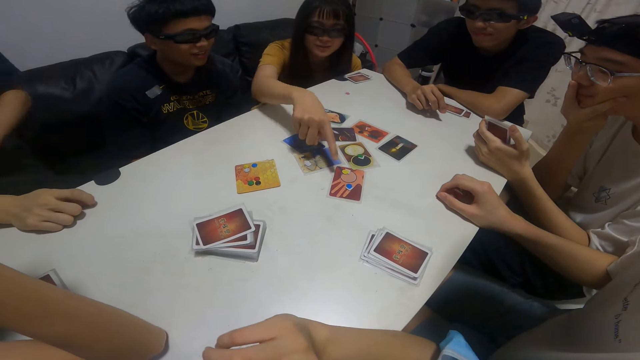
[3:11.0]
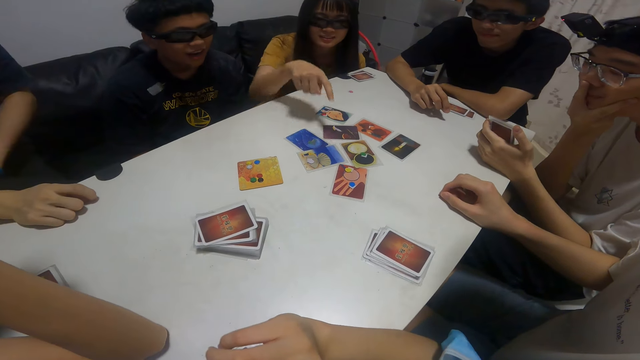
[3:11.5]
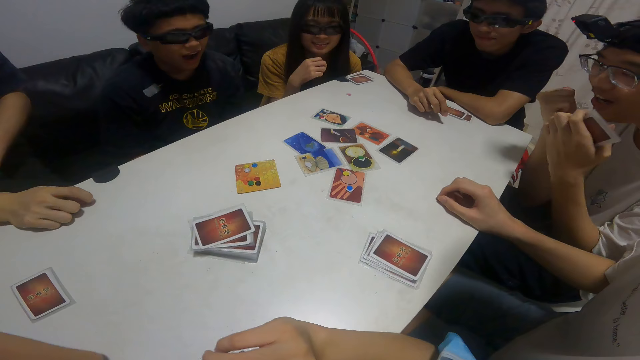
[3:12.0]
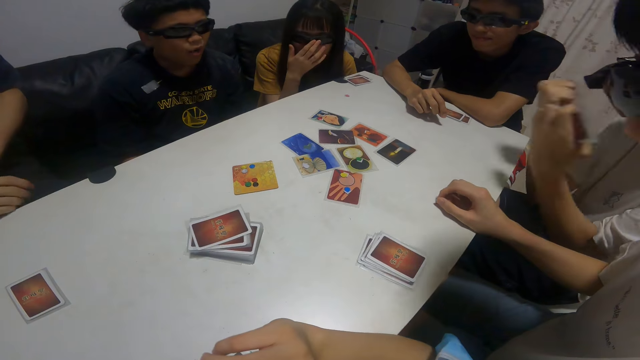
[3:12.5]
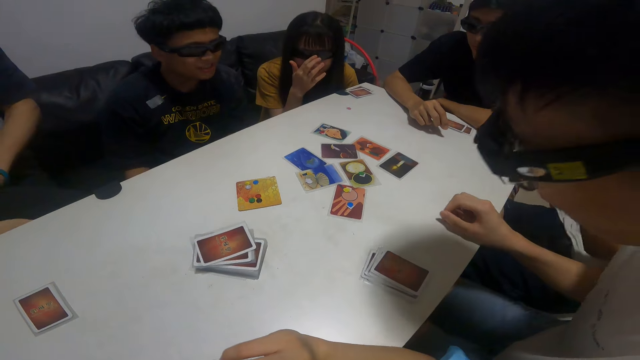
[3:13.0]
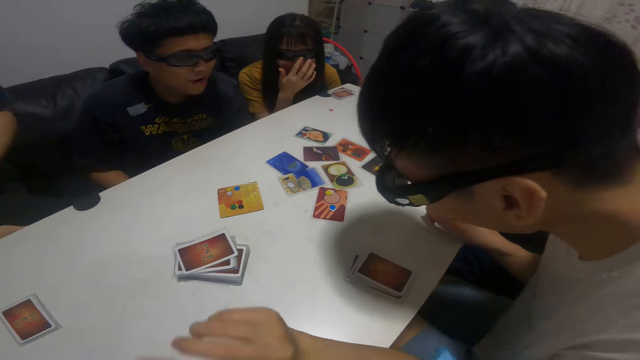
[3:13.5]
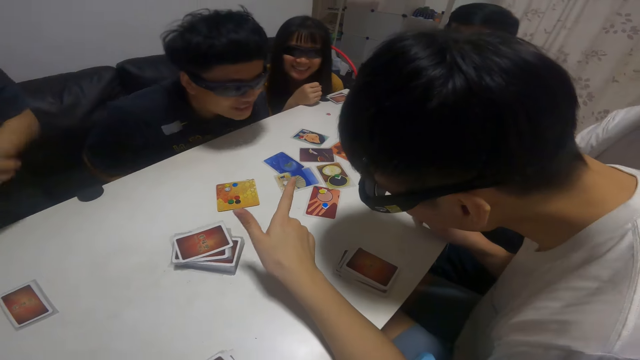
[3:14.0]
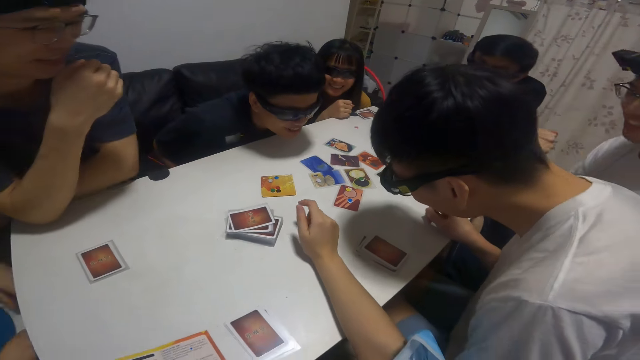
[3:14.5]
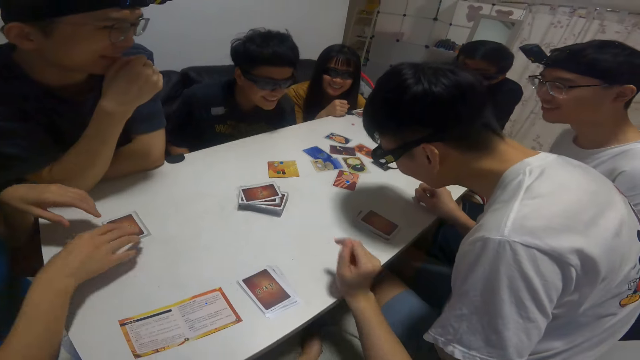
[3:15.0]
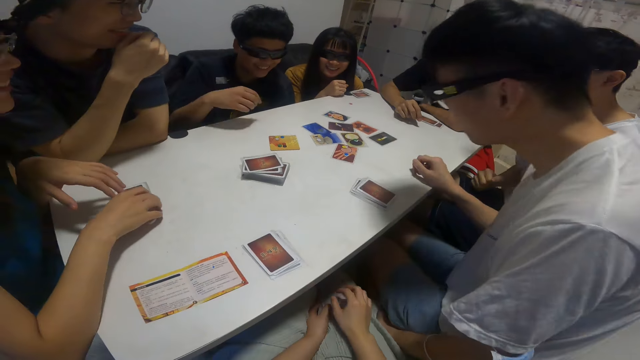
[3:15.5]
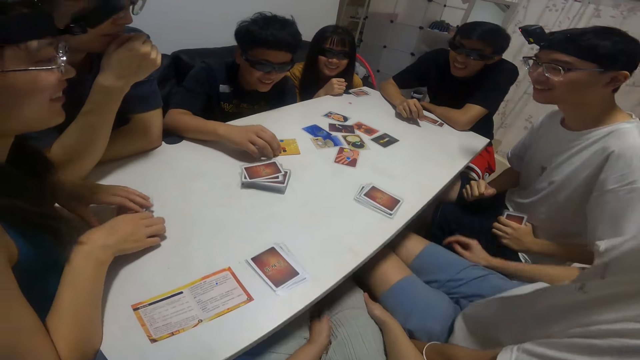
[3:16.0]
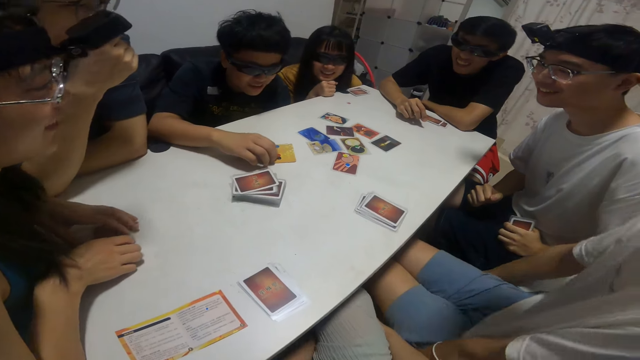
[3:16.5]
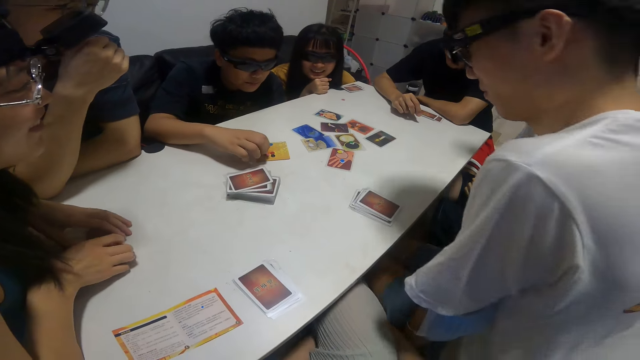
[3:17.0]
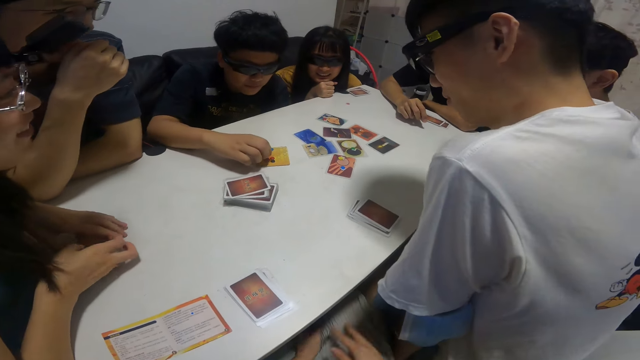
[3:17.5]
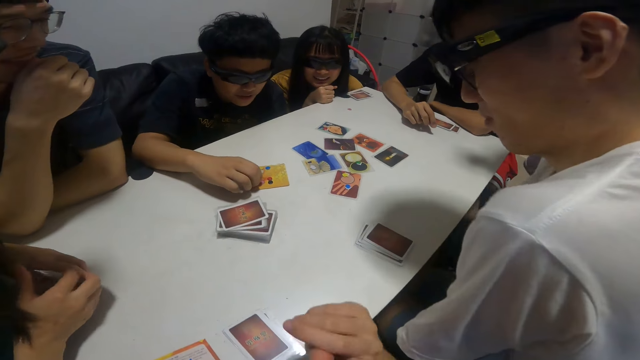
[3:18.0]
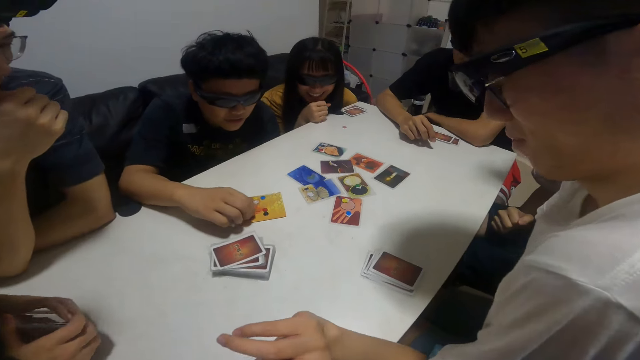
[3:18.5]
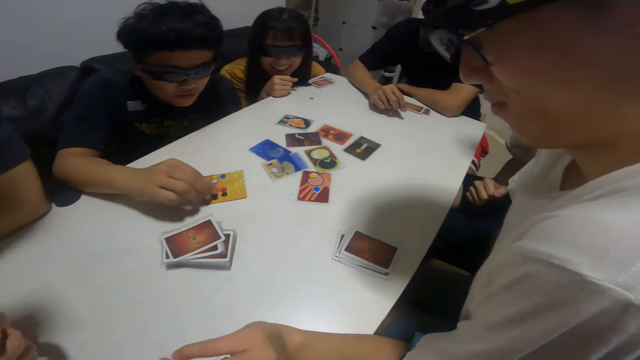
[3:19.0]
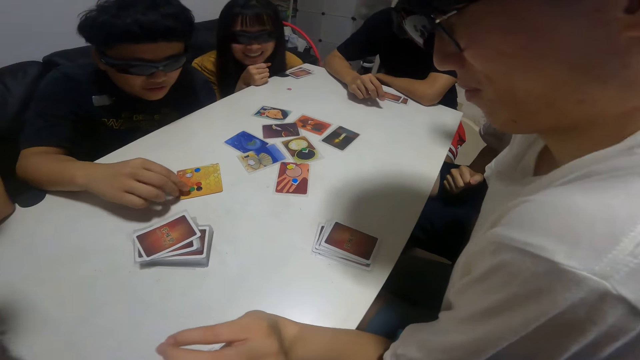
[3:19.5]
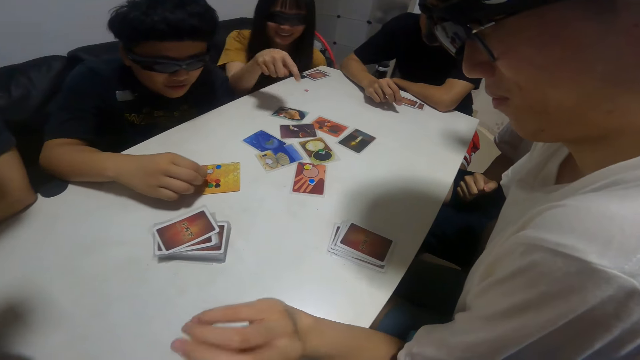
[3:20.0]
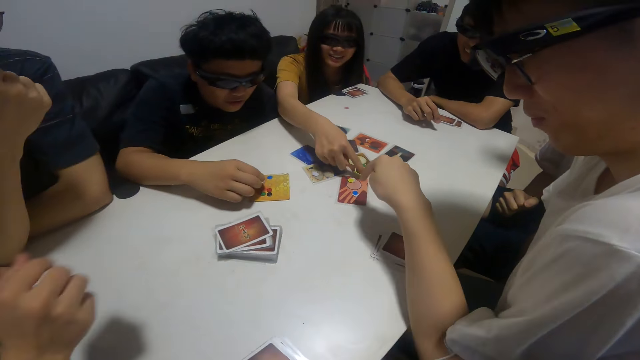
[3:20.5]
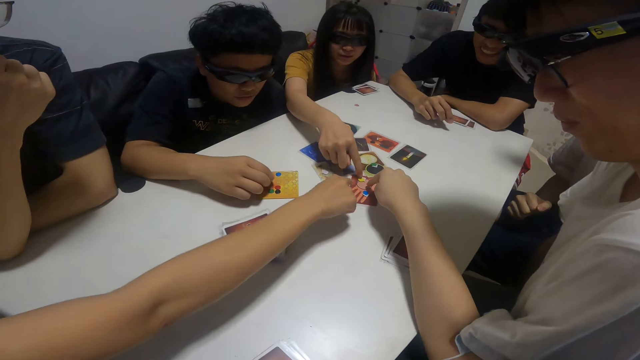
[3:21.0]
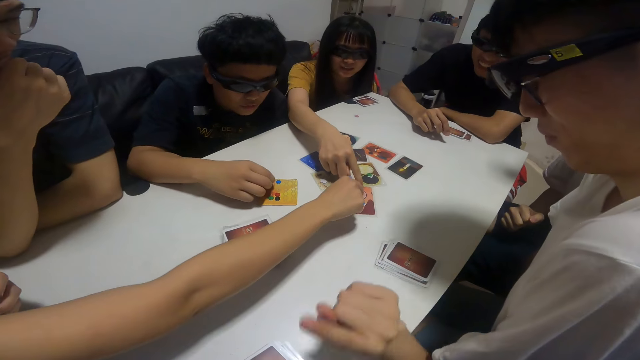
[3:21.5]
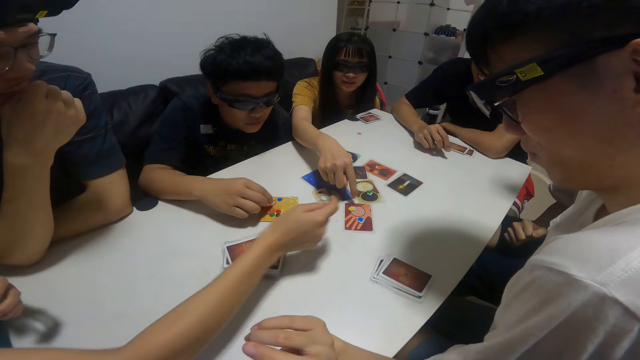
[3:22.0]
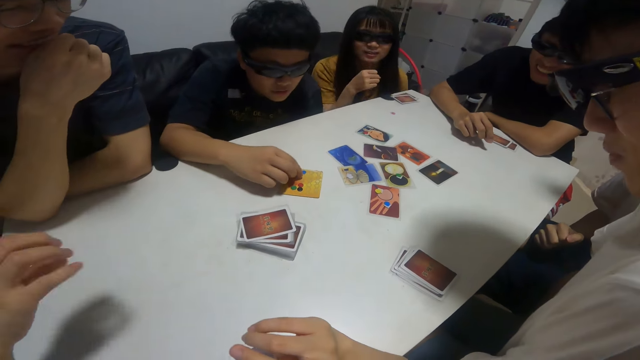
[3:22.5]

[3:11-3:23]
The camera wearer looks at the cards. A girl stretches her right hand towards the cards on the table. A boy puts his right hand on the table. The girl points at the cards. Another boy jubilates. The camera wearer looks at the cards. He puts his right hand on the table, removes his right hand from the table, and looks at the cards again. A third boy arranges buttons on the card with his right hand. A woman picks up the cards. Another girl puts both hands on the table. The first girl looks at the cards. The camera wearer touches the cards on the table. The first girl touches the button on the cards with her right hand. The woman points at the cards. The camera wearer touches the button on the card with his right hand. The other girl touches the button on the cards with her right hand.

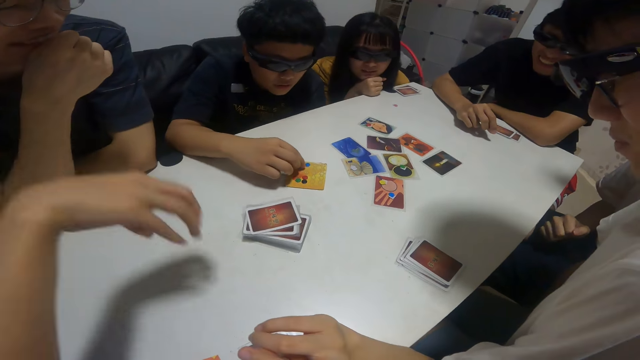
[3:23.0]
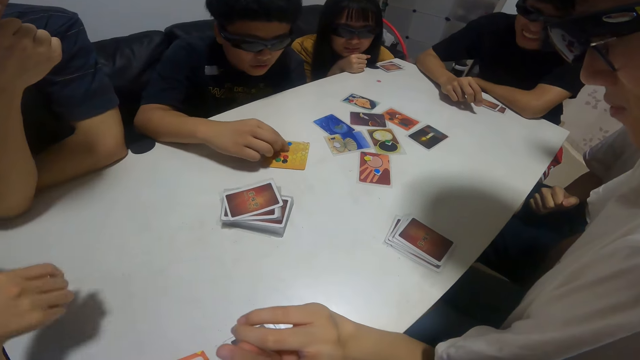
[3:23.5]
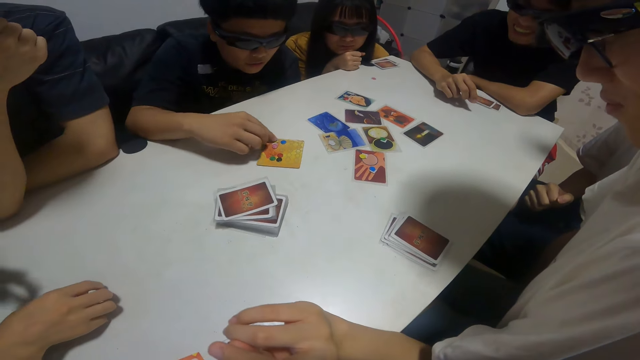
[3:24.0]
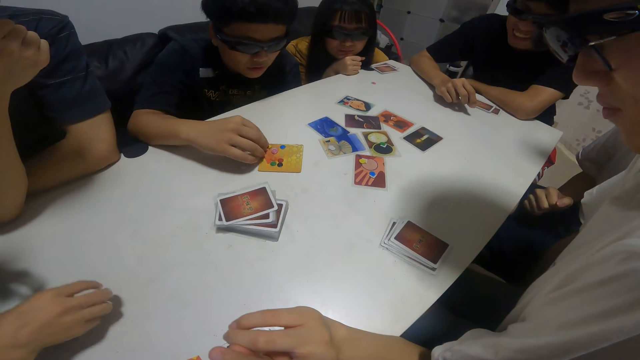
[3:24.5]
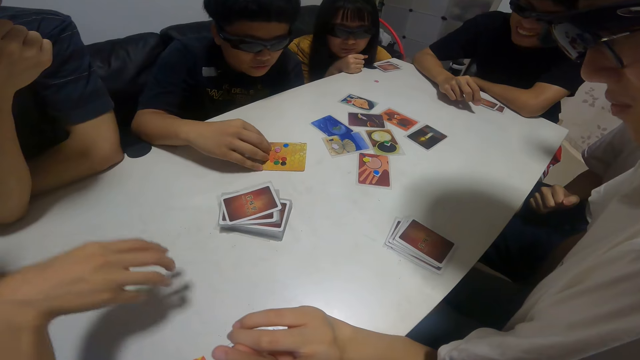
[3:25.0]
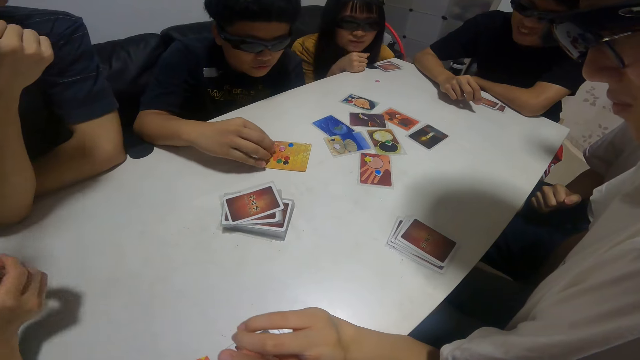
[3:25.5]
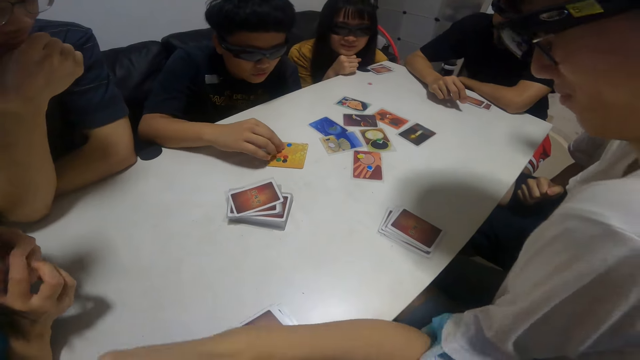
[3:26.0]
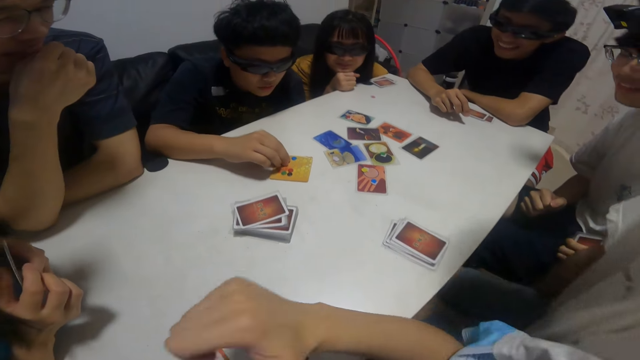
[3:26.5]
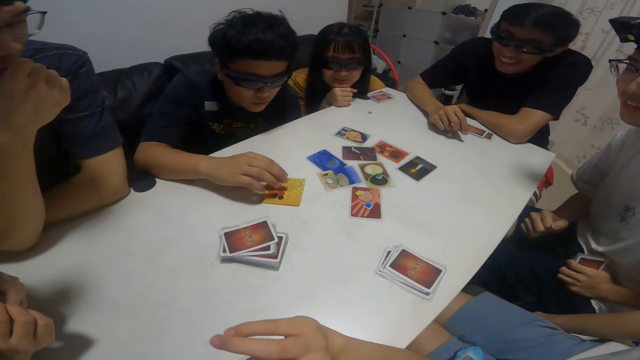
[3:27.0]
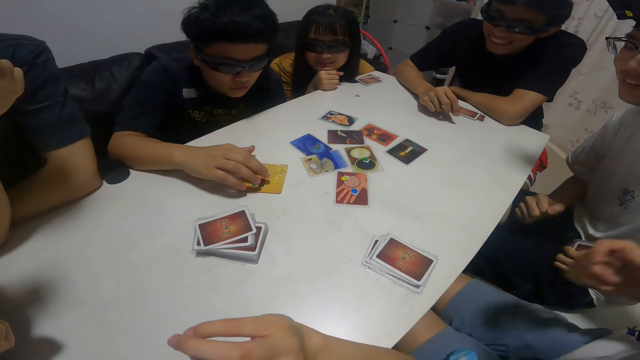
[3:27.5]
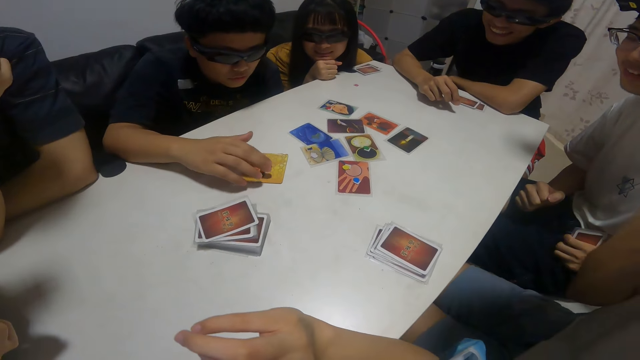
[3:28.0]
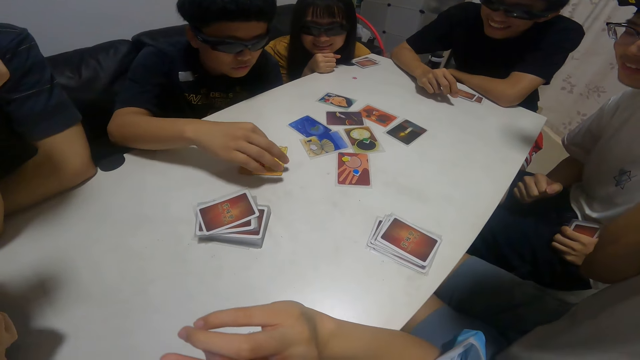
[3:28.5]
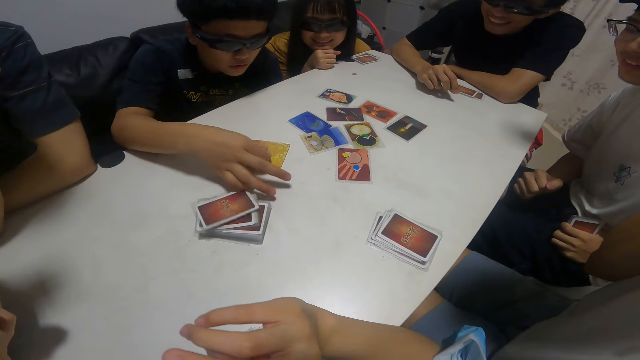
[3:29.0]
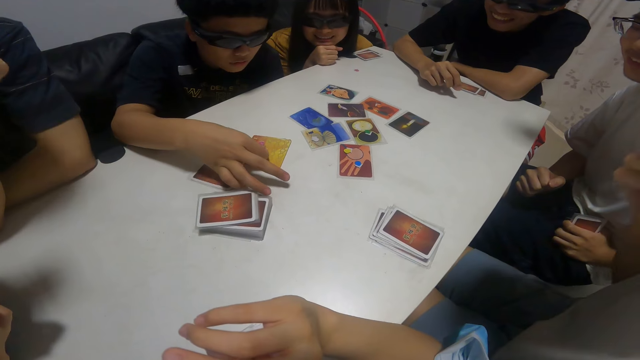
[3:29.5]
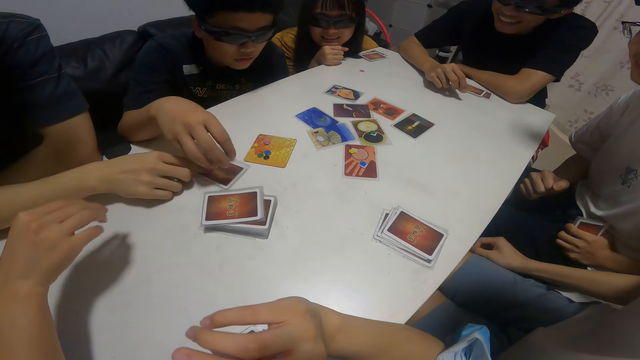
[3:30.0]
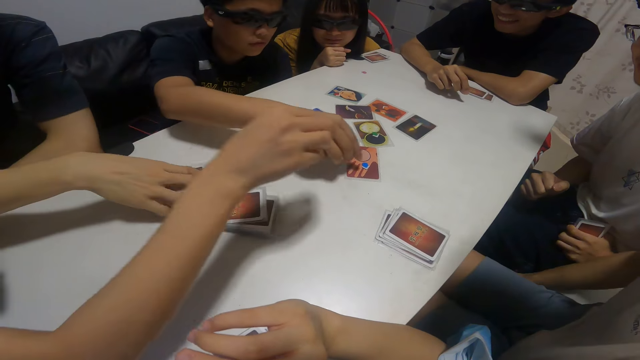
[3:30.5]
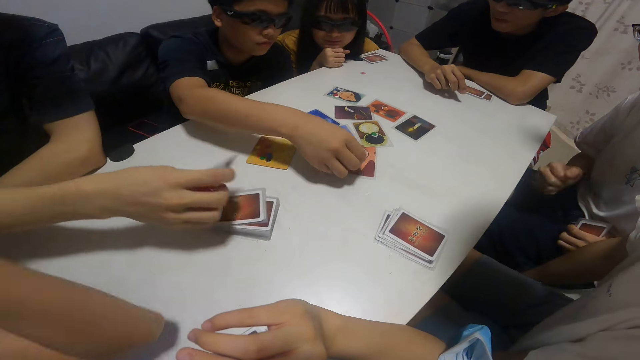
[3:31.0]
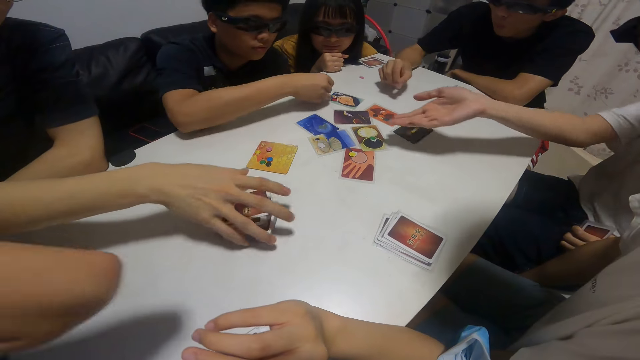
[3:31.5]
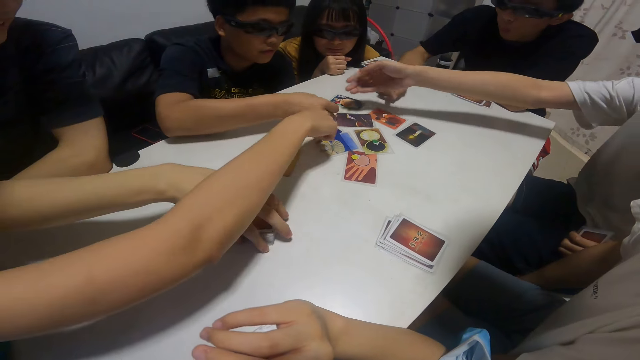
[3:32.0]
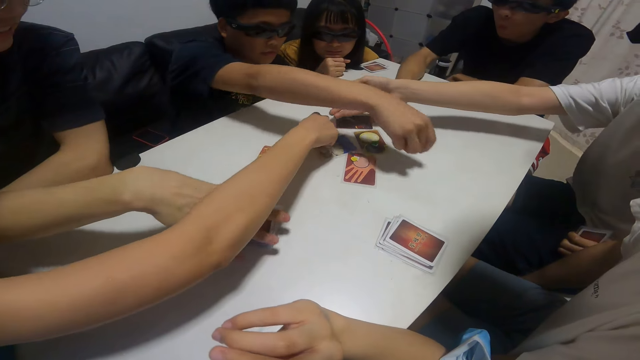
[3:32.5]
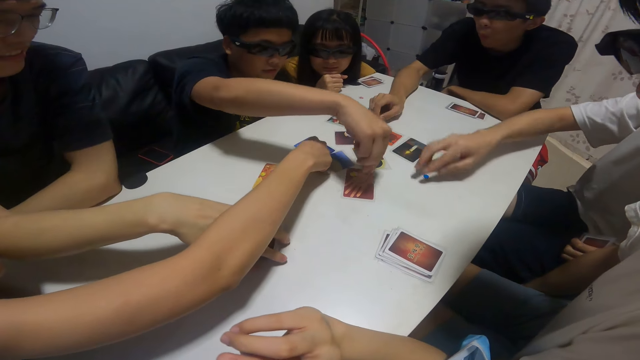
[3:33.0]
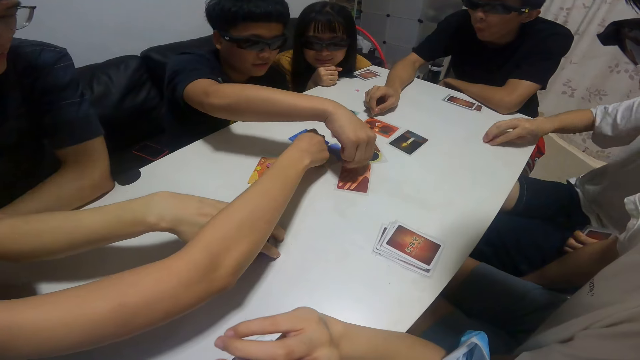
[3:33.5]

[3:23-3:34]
A man touches the cards. A girl puts her right hand on the table. The camera wearer looks at the cards. The man touches the card on the table. A boy drops cards on the table with his right hand. The girl stretches her right hand over the table. The boy drops the cards on the table with his right hand. The camera wearer picks up the cards on the table with another man and a woman. The girl touches the button on the cards with her right hand. The boy arranges the card on the table with his right hand. Another boy stretches his right hand over the table. A third boy stretches his right hand towards the card on the table. The first man puts something on the table.
